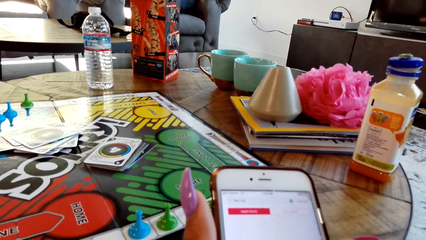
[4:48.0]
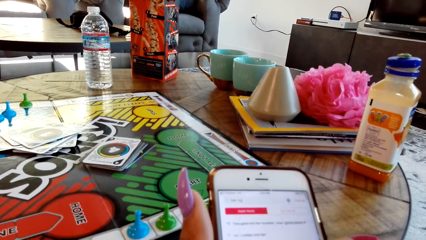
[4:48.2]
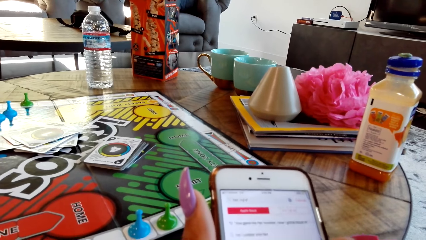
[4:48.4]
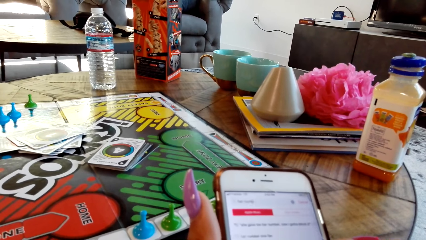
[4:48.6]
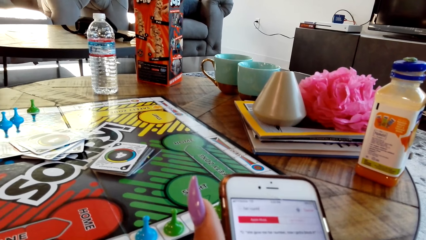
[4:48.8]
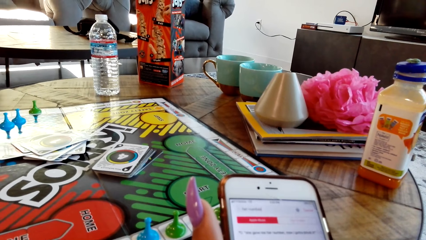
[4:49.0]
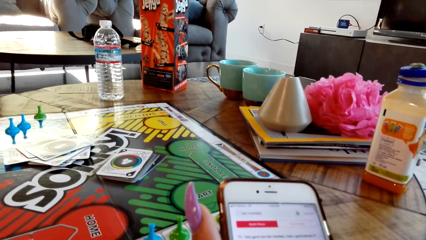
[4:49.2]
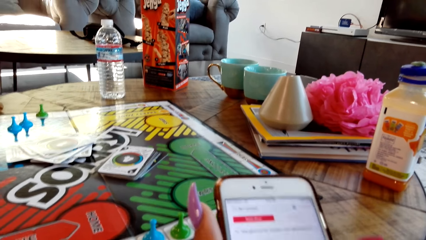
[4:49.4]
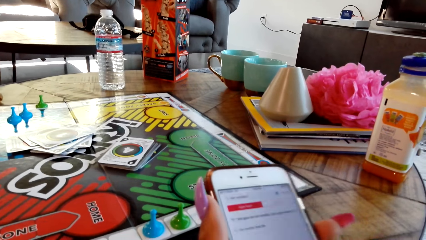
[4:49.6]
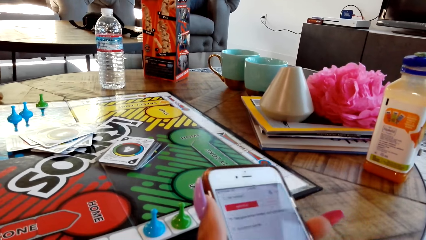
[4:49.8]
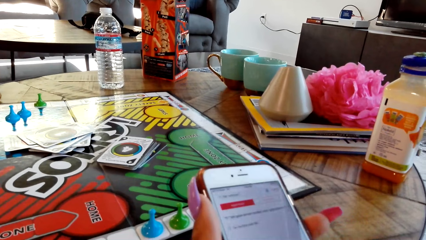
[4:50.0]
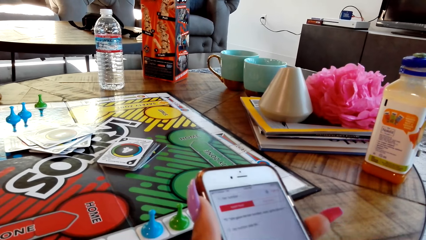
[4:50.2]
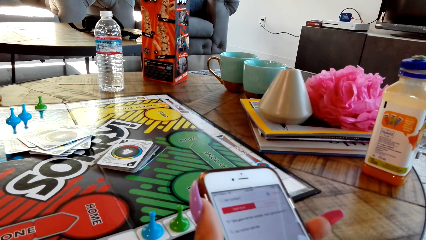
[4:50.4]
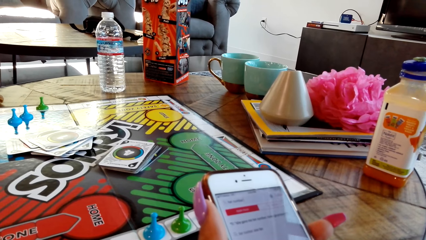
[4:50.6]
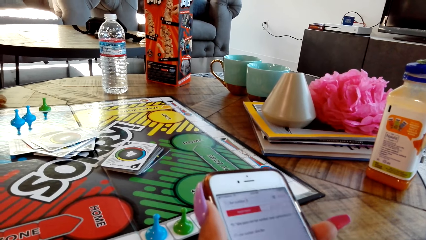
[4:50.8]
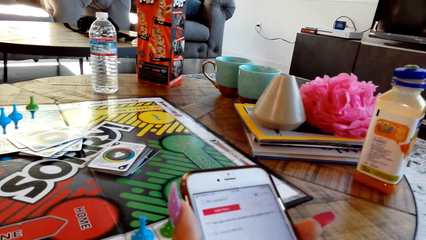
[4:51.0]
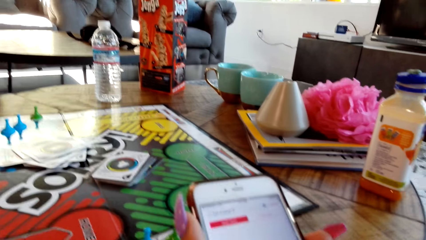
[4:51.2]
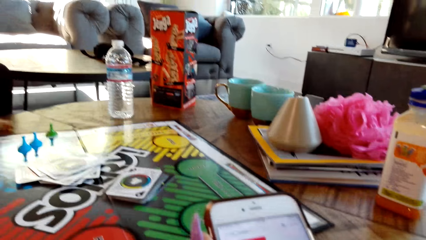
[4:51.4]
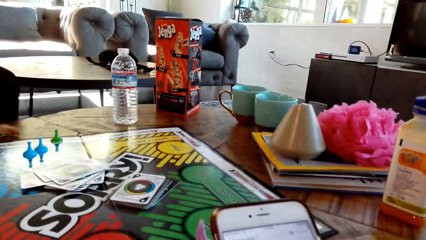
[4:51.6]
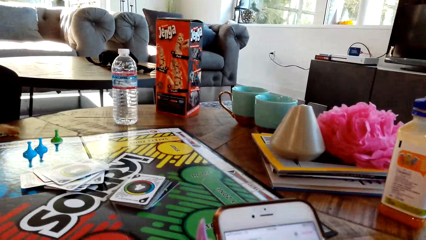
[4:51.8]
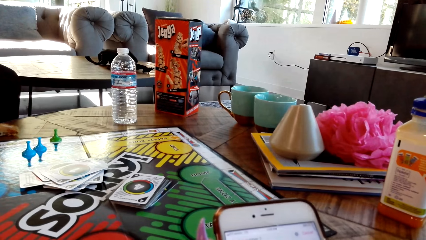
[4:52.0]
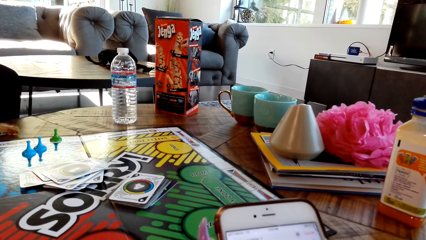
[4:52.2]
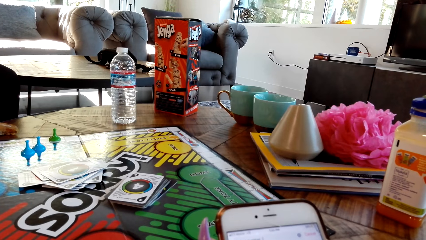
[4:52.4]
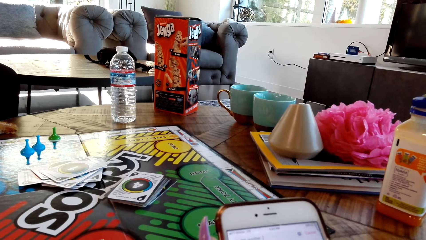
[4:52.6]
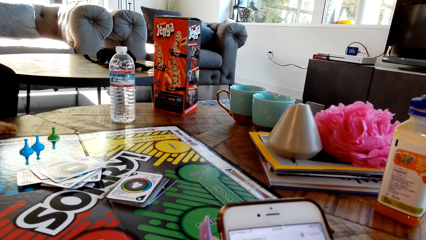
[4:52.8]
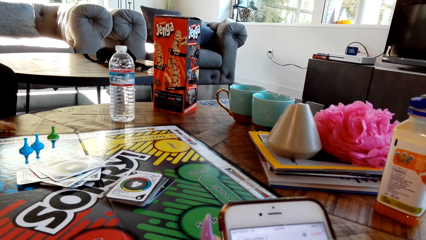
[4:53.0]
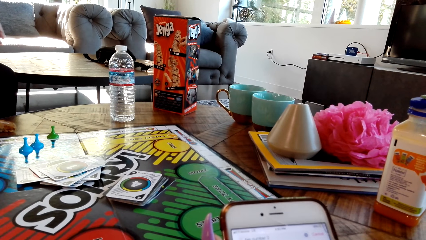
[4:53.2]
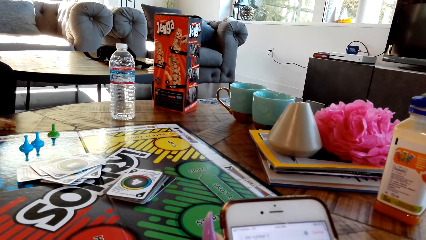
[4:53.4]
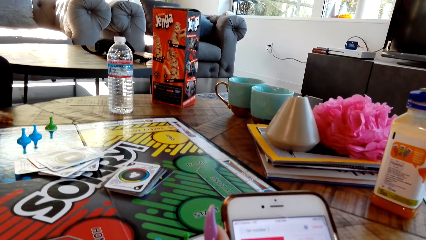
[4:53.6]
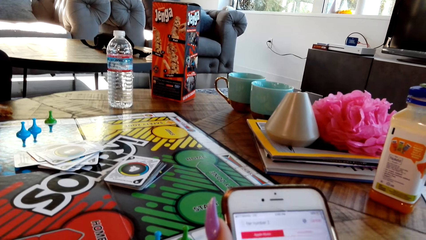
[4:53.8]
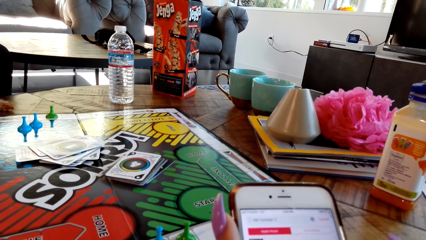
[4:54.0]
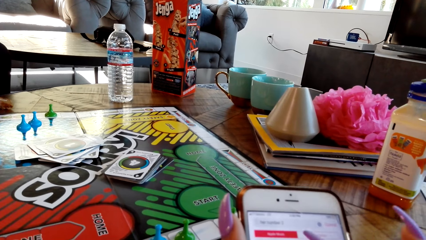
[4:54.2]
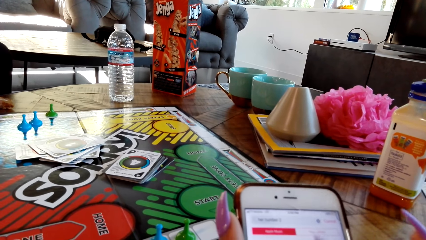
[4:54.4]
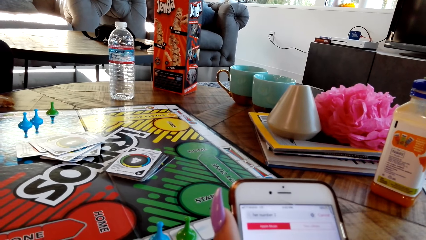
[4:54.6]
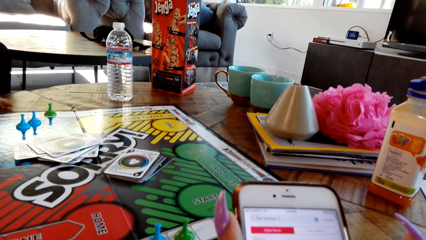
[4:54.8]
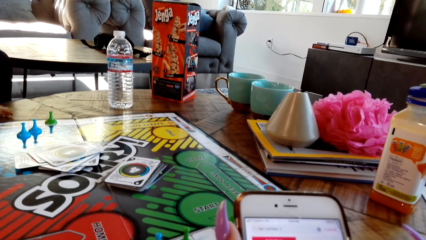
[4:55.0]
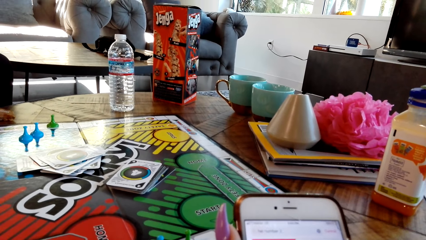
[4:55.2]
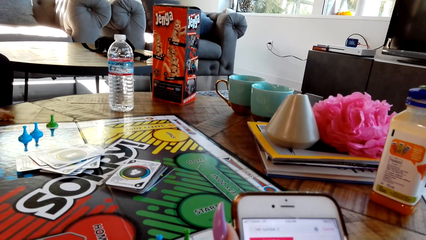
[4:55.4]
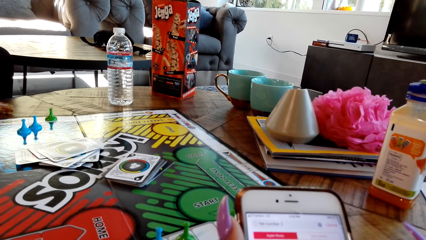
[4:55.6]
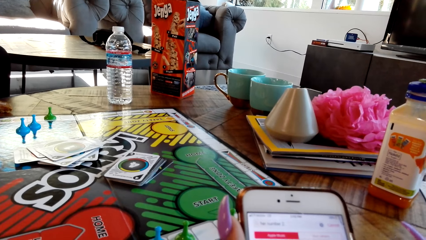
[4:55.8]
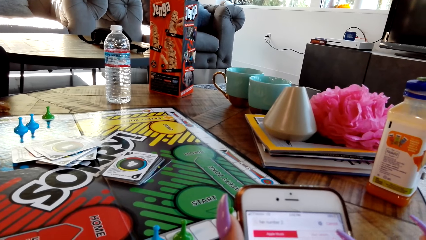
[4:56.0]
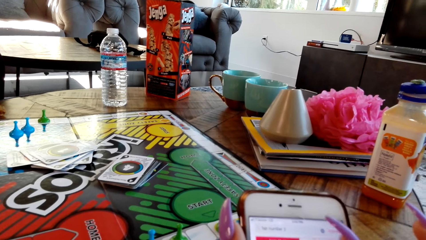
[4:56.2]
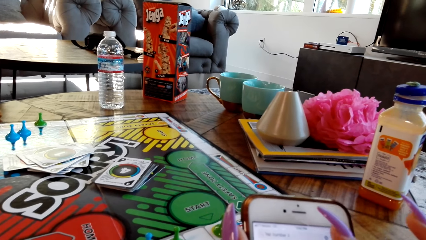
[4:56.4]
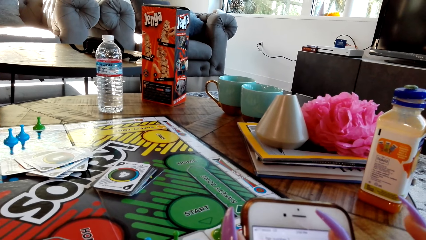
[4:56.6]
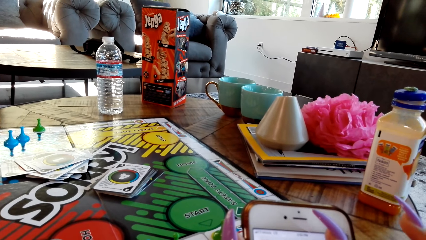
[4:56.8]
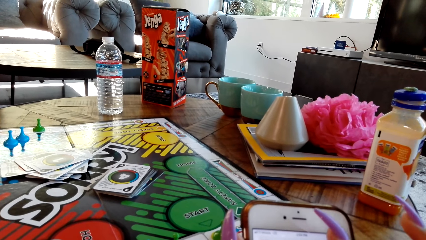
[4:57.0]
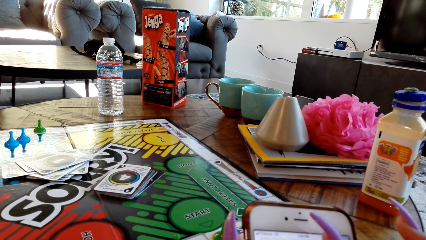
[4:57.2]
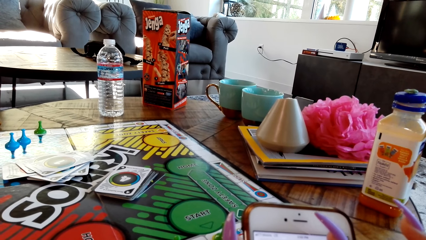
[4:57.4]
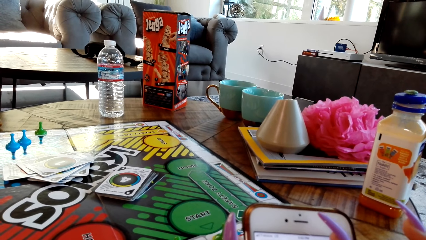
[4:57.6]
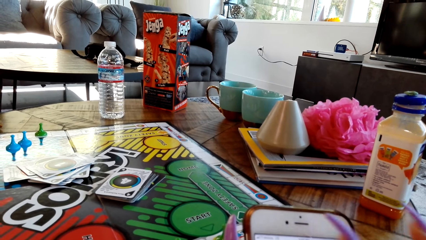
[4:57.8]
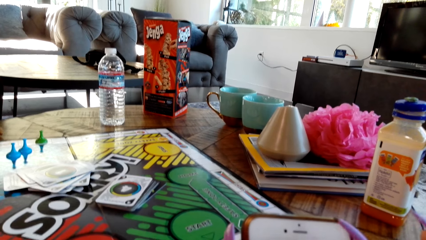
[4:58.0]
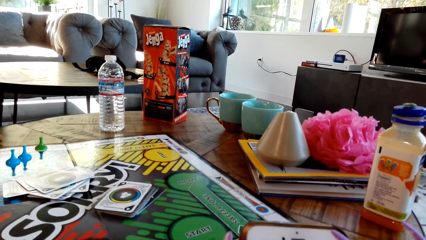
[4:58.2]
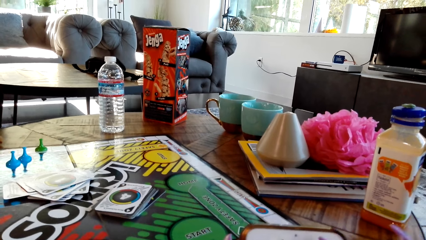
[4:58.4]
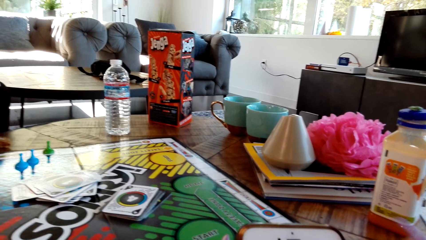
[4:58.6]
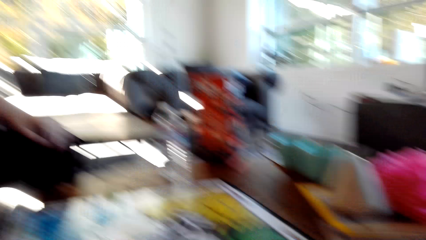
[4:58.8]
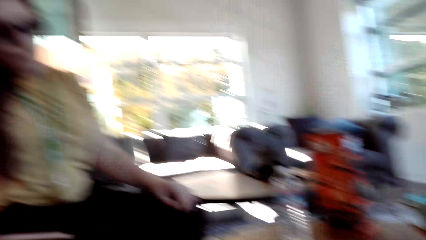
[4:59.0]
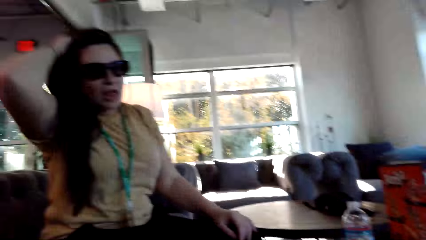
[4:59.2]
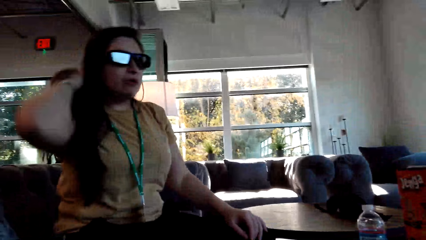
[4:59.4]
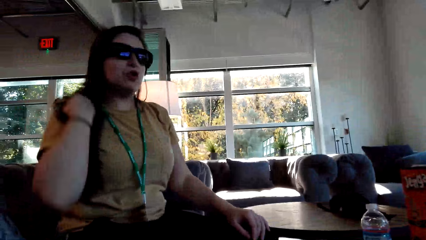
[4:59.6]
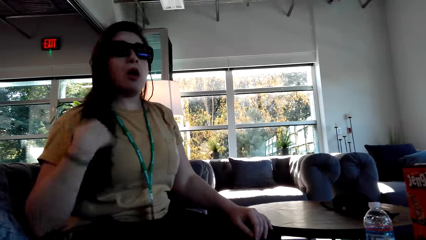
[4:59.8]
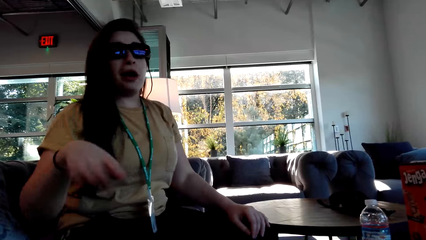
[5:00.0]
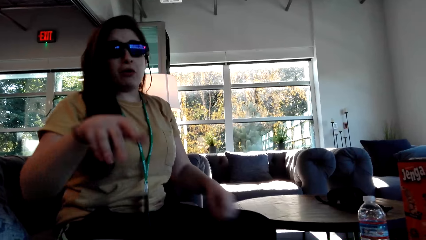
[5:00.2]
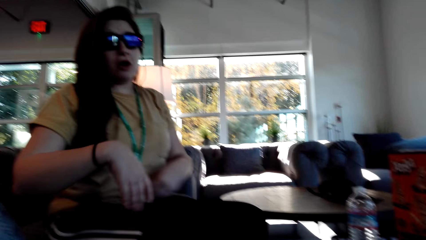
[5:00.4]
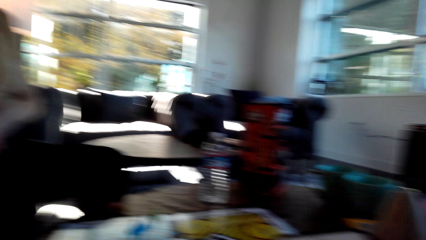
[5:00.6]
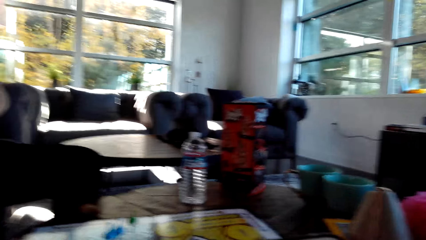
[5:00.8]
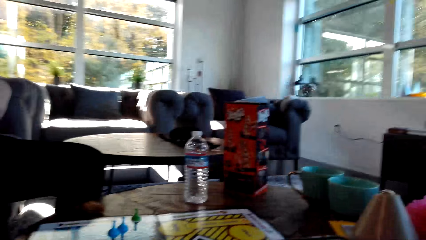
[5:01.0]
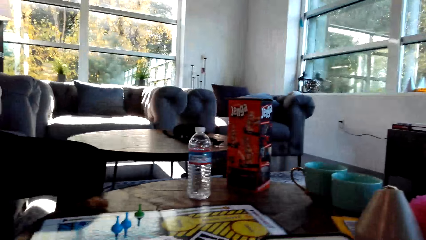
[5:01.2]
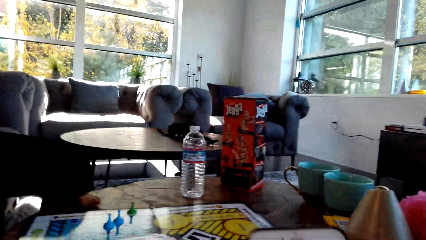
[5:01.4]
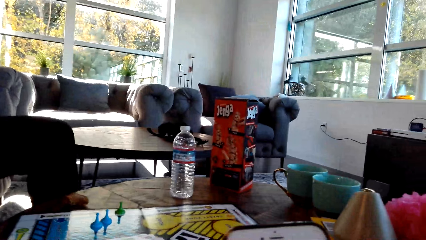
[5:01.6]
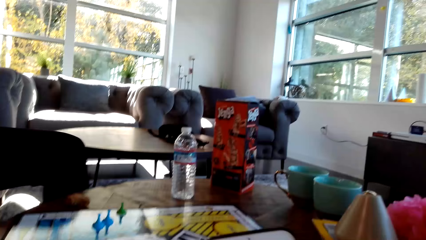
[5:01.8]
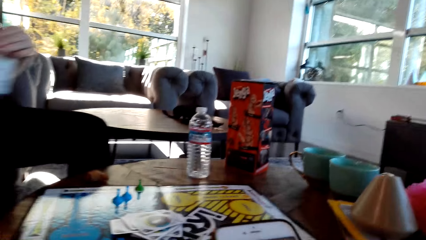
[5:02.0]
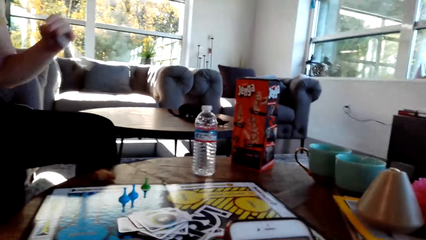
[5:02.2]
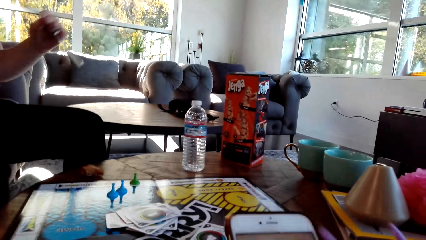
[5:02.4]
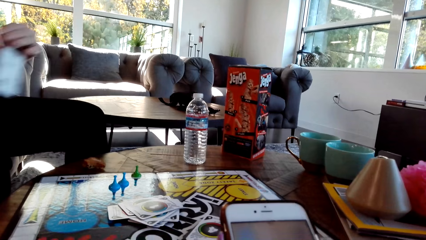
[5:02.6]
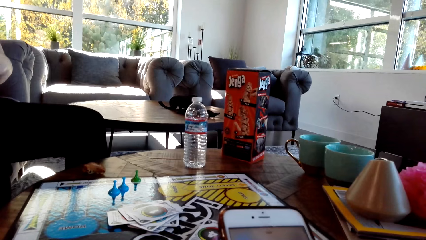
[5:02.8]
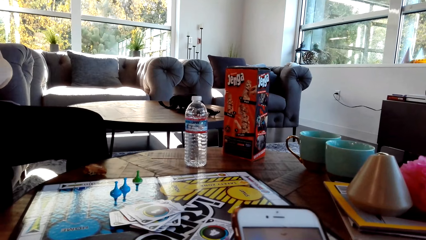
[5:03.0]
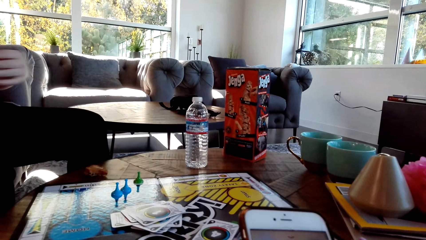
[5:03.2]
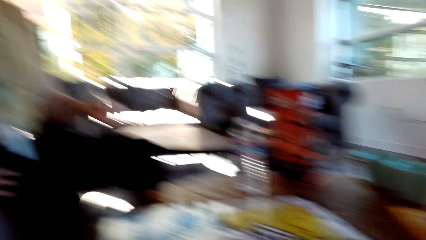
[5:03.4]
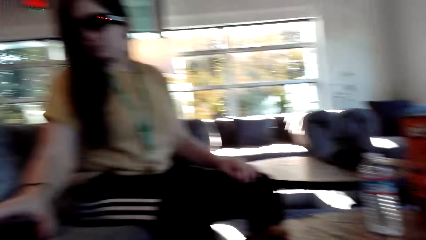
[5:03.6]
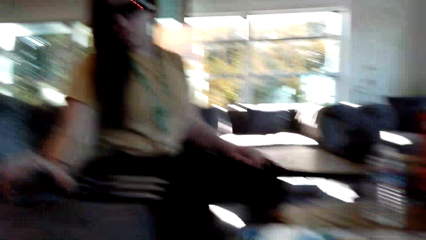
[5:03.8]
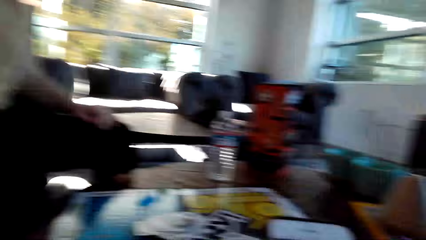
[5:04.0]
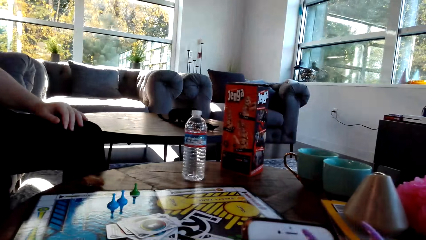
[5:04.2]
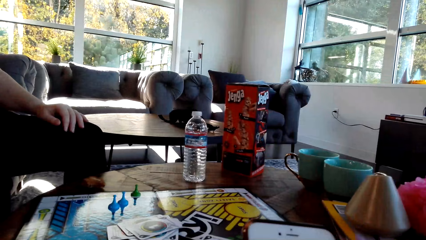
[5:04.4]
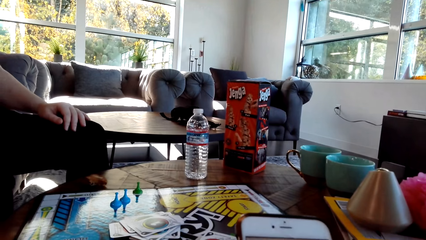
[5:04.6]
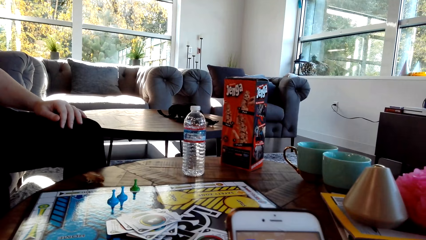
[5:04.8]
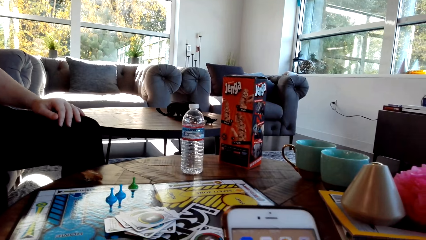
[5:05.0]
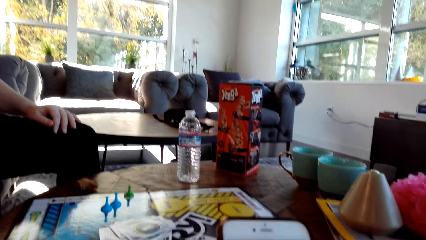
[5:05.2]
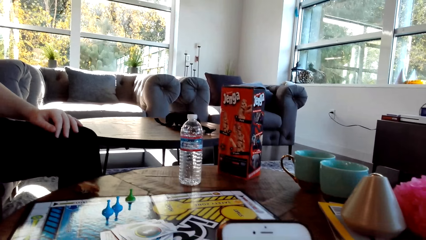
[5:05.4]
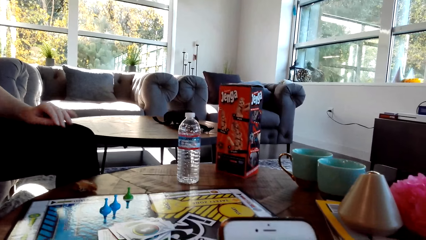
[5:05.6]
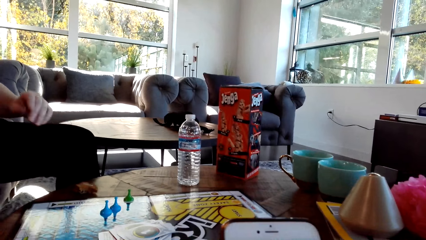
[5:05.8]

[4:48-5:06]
The camera wearer scrolls on the cell phone. The woman flips her hair. The camera wearer operates the phone.
